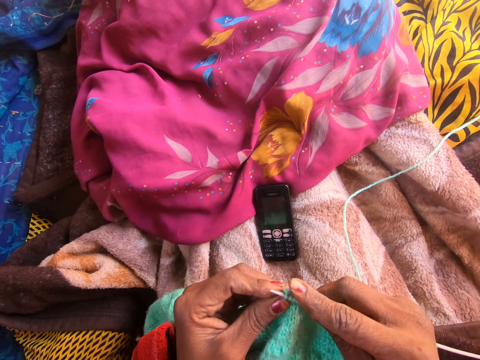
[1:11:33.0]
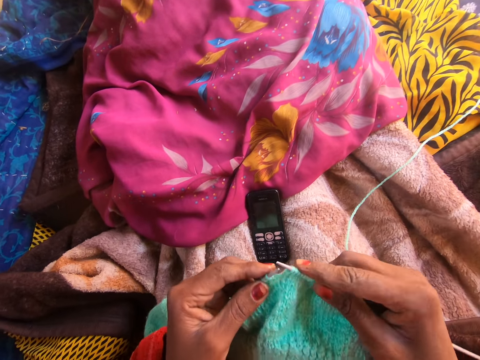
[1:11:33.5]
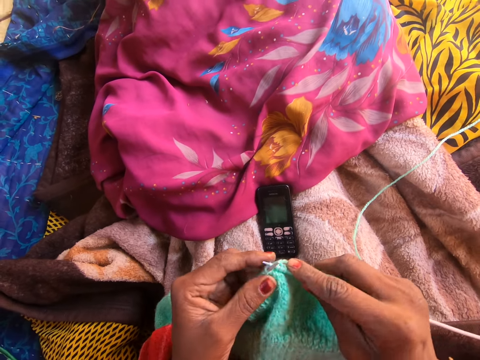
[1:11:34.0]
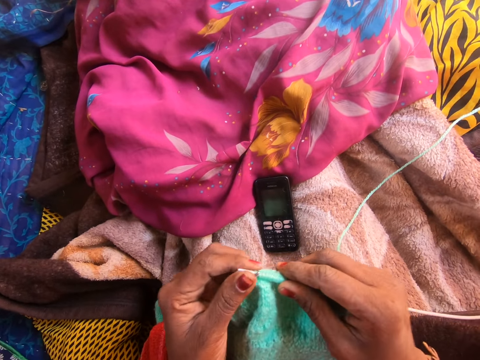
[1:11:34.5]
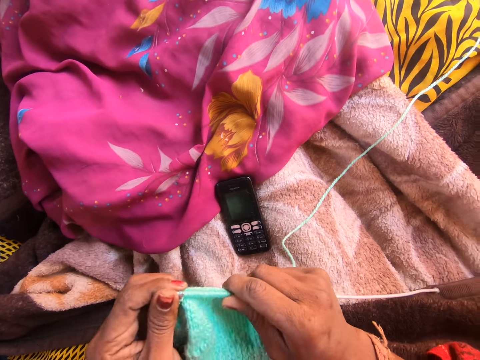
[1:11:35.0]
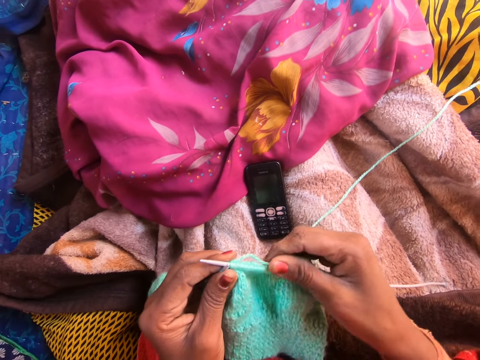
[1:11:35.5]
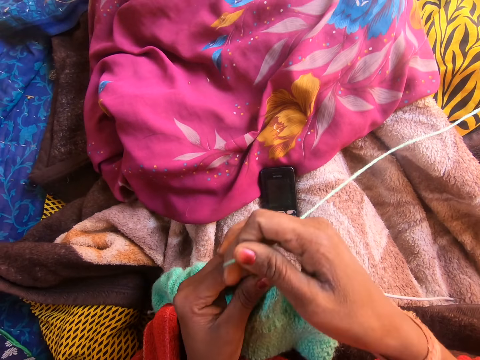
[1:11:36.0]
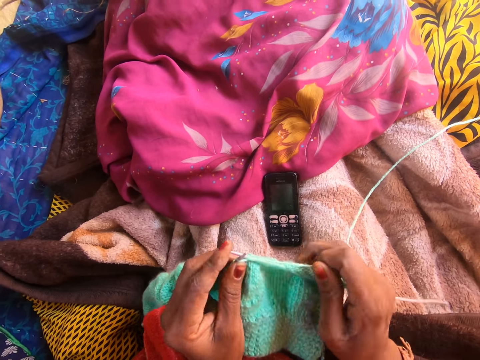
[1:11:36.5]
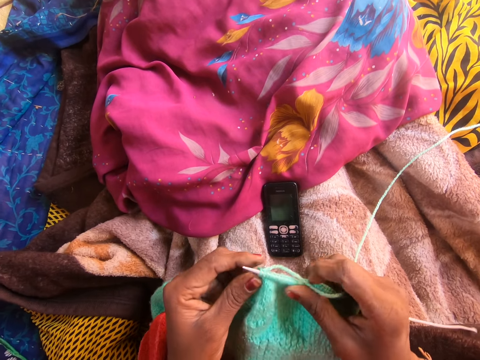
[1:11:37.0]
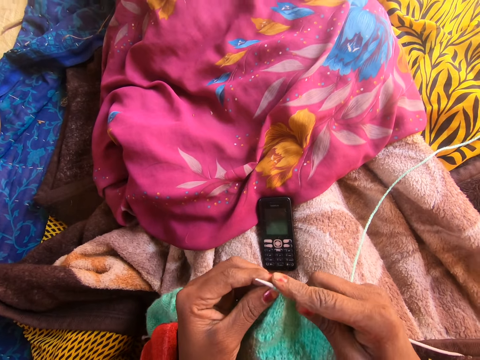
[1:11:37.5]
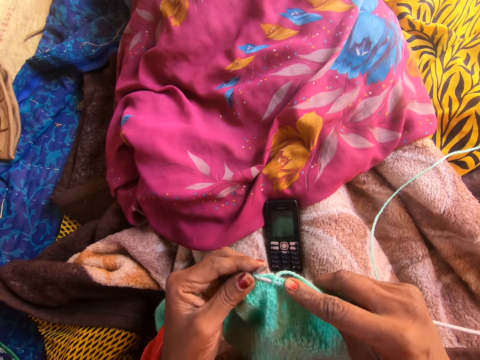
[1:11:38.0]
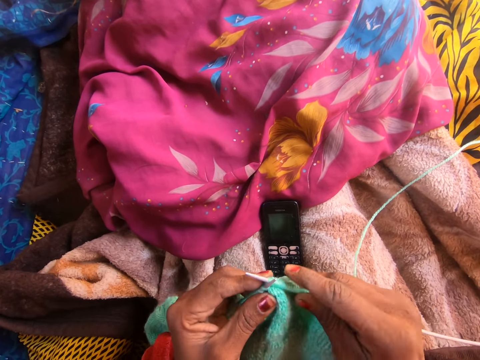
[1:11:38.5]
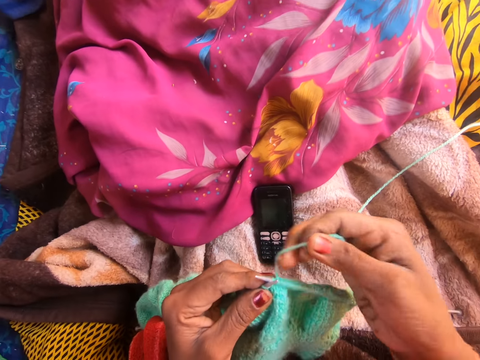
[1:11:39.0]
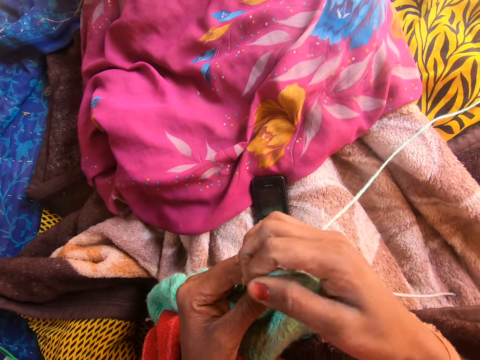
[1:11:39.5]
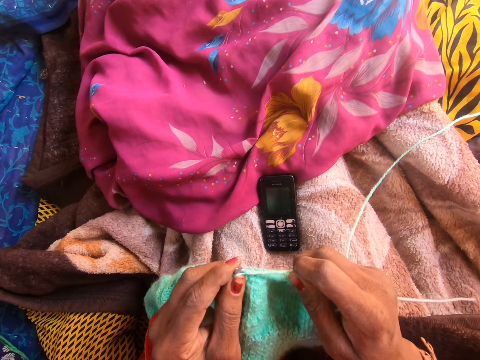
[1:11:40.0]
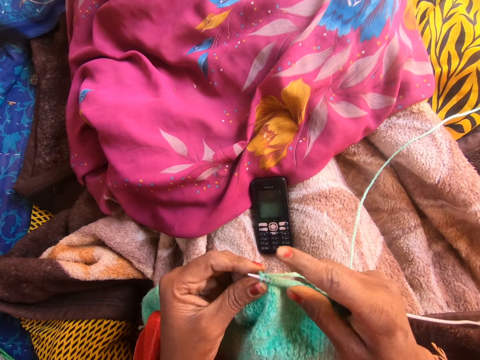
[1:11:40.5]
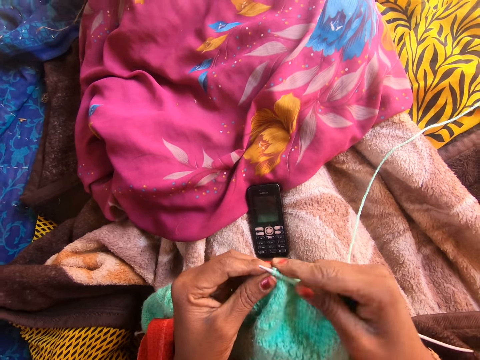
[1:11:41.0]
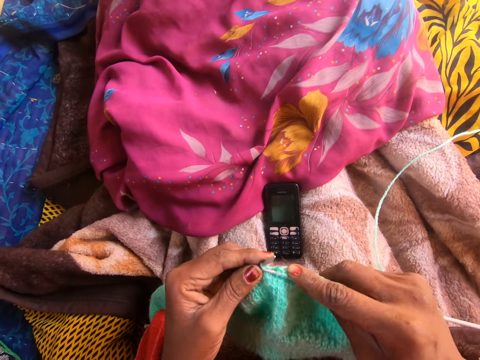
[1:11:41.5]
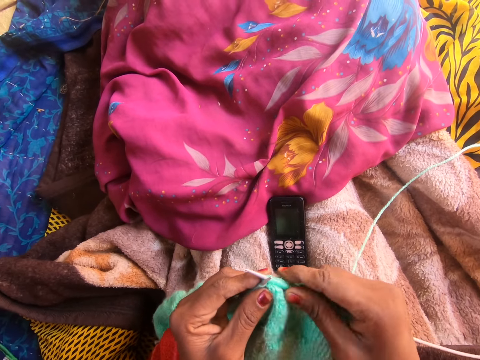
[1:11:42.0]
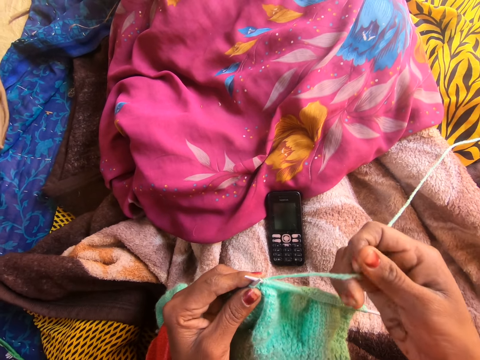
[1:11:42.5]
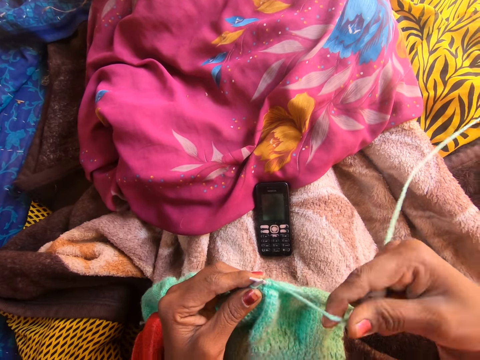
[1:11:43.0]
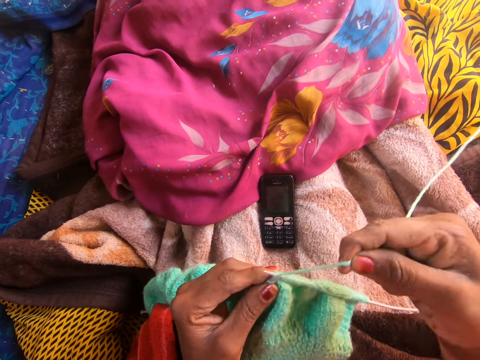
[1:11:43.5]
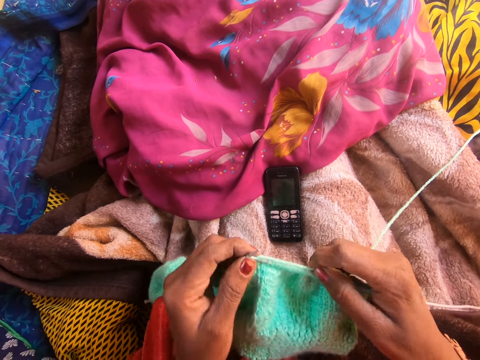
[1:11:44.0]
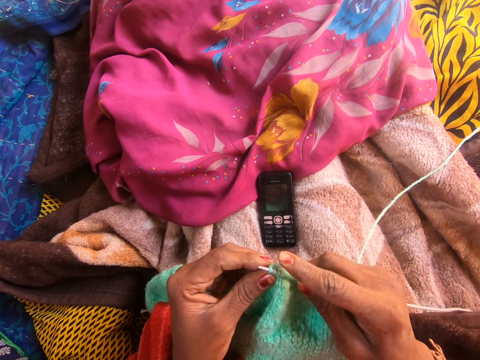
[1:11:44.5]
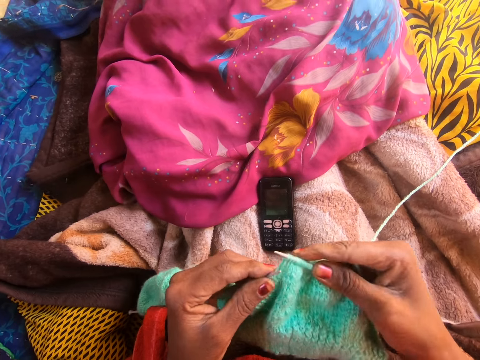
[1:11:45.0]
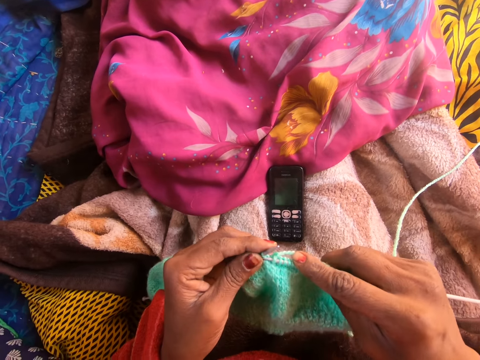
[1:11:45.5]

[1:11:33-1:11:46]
The camera wearer talks to a person on the phone. She knits the wool with the knitting needles. She adjusts the yarn along another knitting pin with her right hand. She talks to the person on the phone. She knits the wool with the knitting needles. She talks to the person on the phone. She knits the wool with the knitting needles.

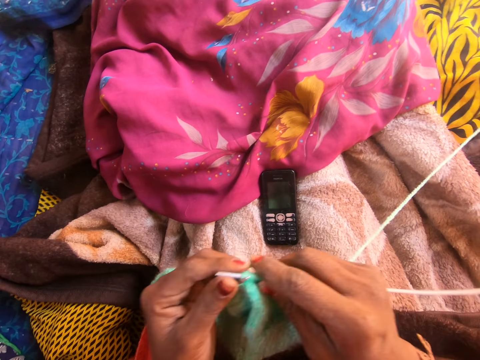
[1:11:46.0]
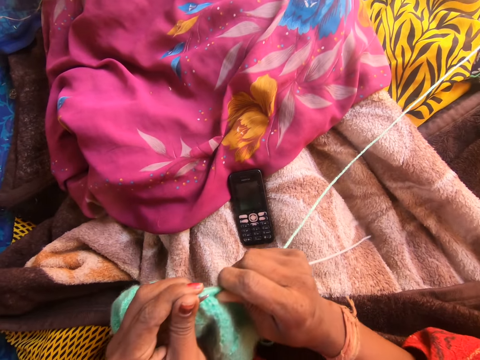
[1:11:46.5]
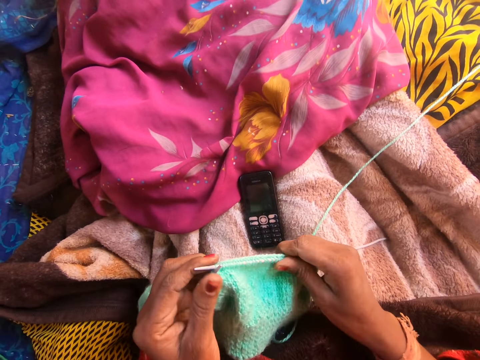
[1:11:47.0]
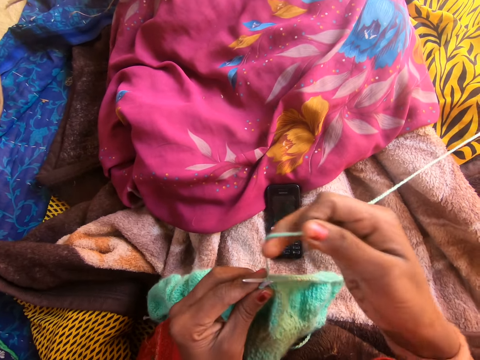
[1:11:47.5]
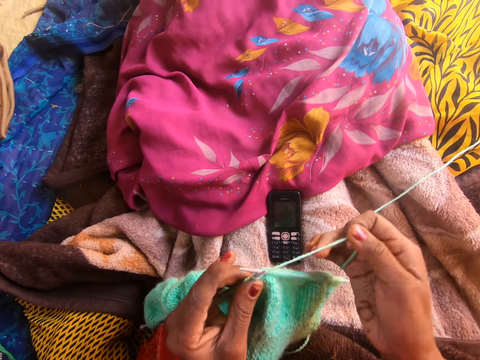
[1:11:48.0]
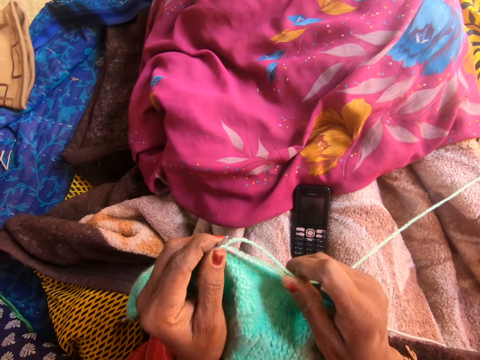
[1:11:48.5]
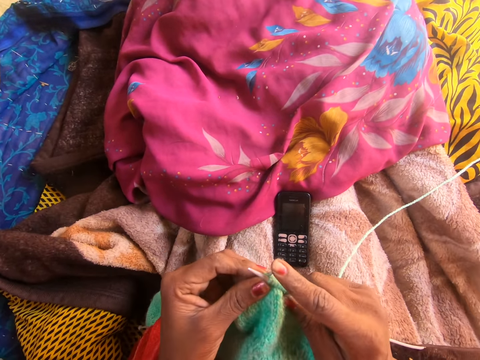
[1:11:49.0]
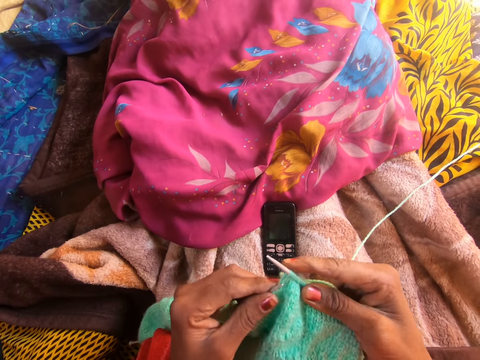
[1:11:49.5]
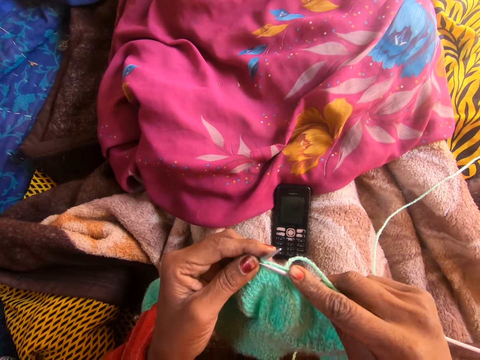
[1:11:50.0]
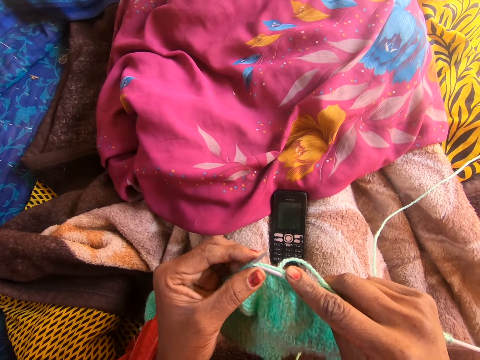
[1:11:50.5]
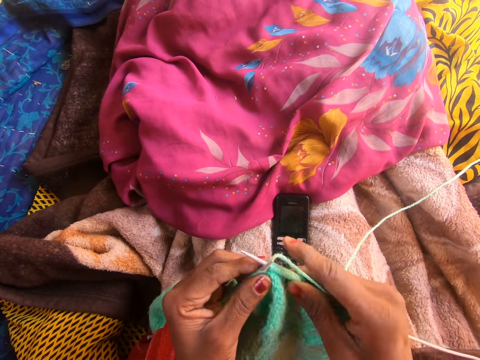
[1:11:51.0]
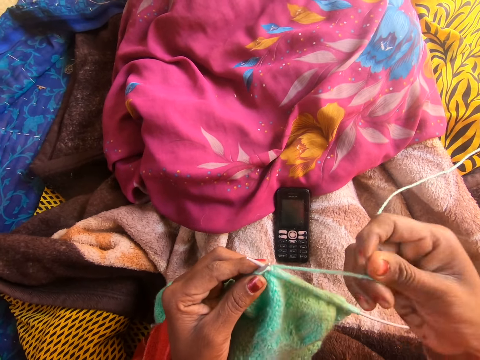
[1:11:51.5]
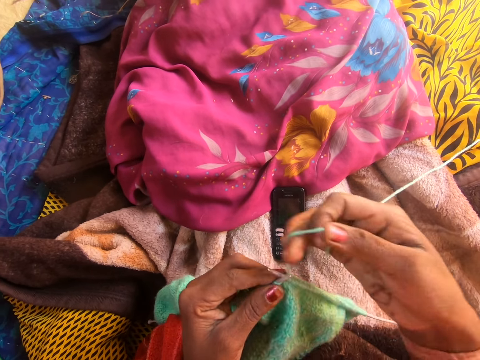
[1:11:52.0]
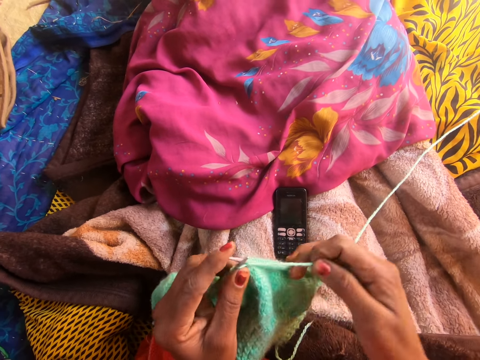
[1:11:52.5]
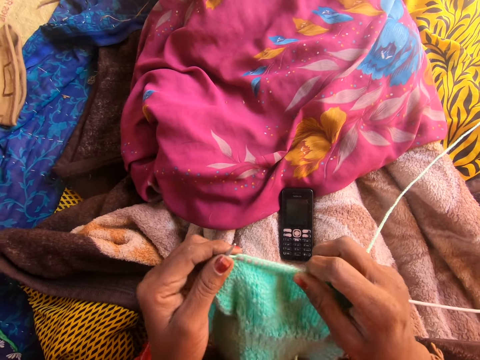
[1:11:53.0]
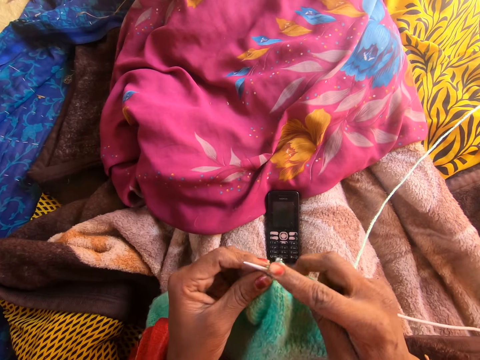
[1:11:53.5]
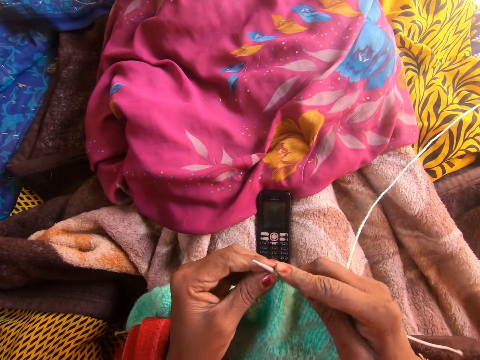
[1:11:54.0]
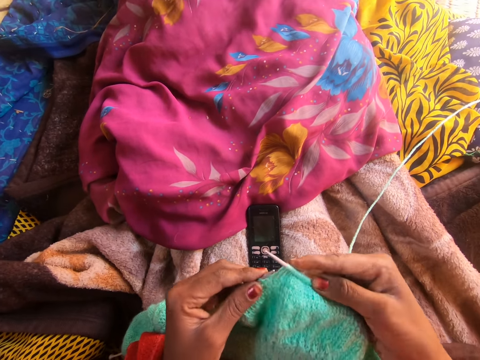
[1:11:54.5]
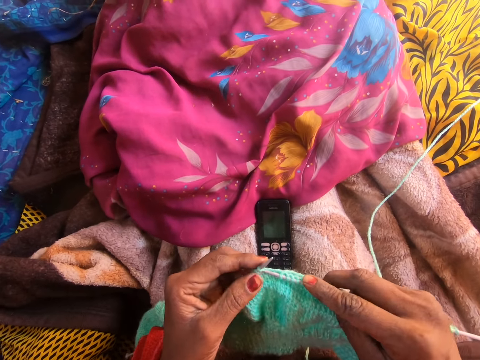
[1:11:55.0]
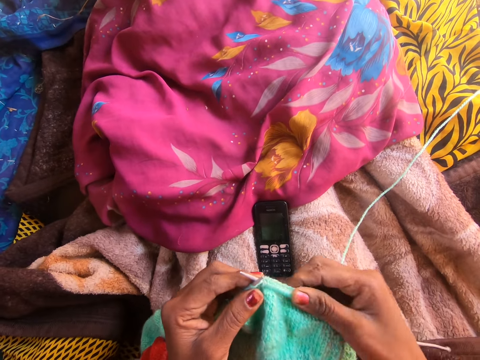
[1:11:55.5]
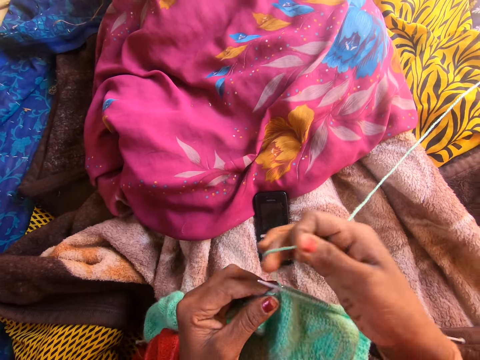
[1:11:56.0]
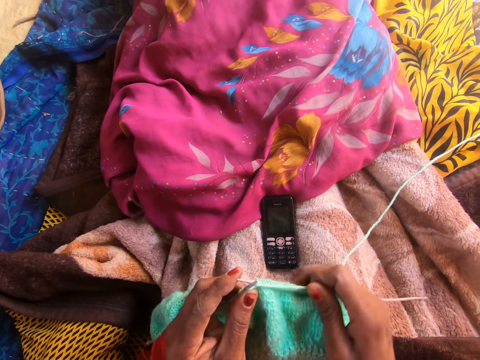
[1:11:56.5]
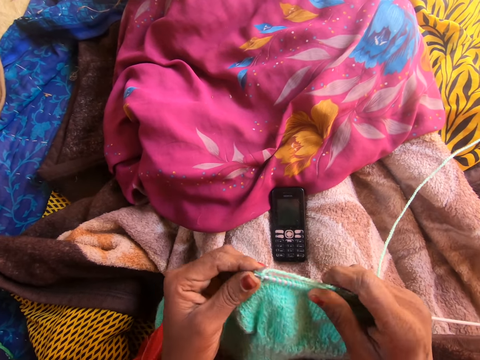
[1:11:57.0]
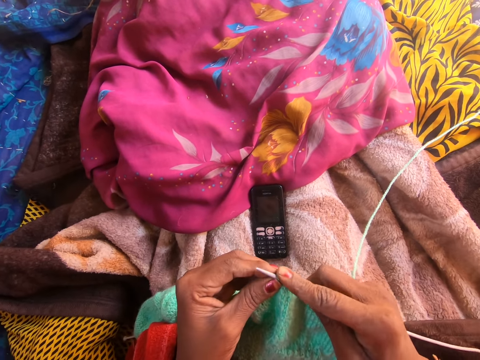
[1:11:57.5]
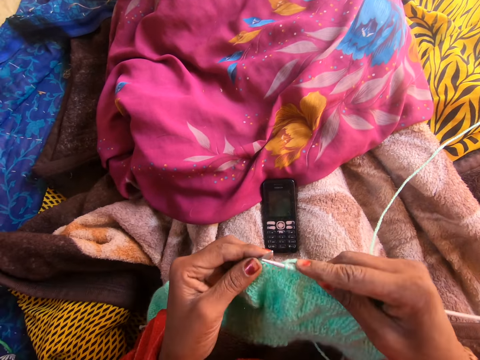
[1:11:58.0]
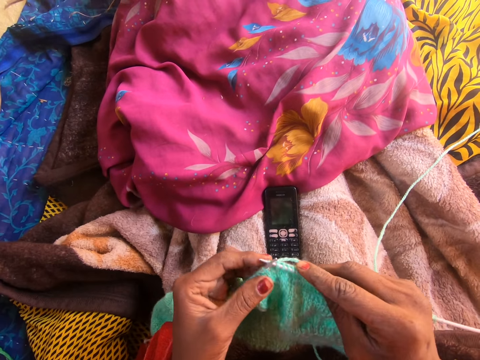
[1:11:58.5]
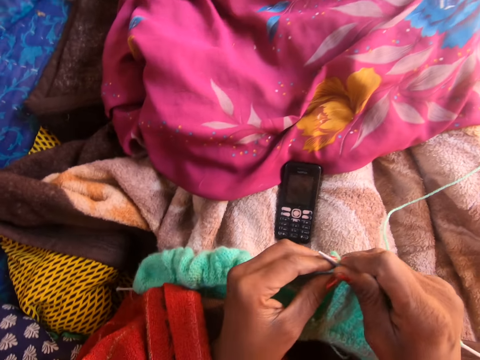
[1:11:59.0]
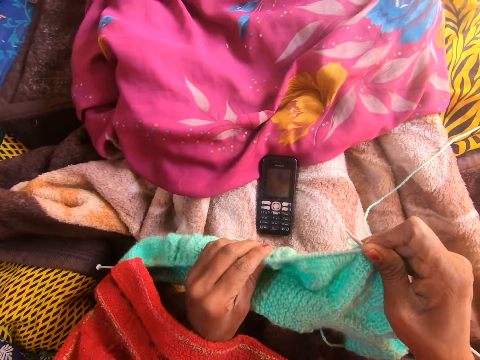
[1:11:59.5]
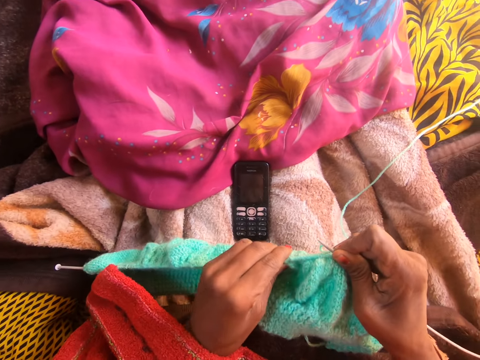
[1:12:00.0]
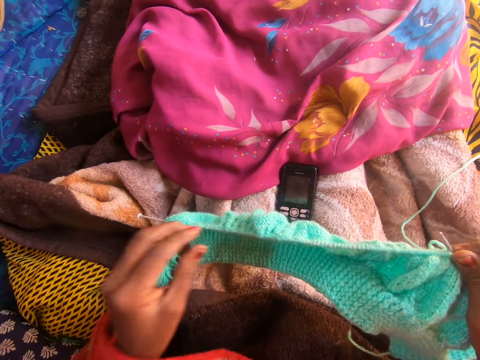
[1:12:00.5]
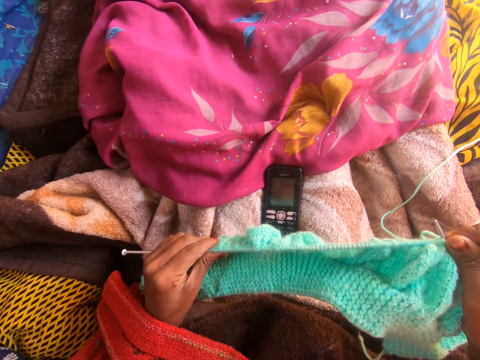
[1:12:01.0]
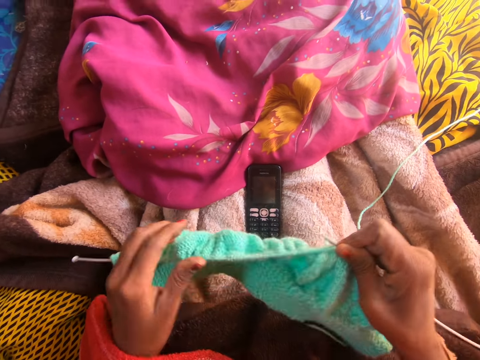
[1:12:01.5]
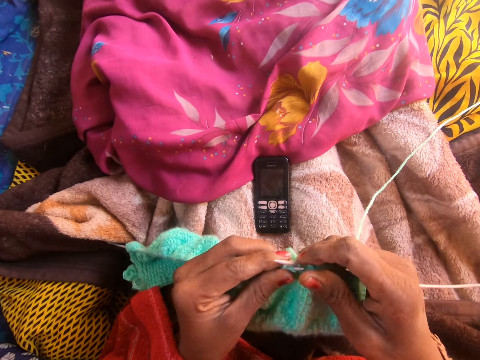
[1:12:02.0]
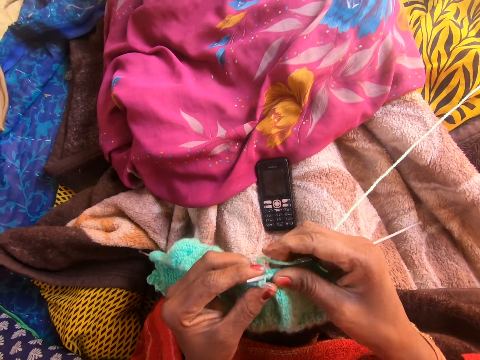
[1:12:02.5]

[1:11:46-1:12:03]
The camera wearer adjusts the yarn along the second knitting pin with her right hand. She talks to a person on the phone. She knits the wool with the knitting needles. She knits the yarn with the knitting needle. She adjusts the yarn along another knitting pin with her left hand.
